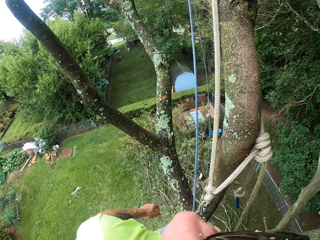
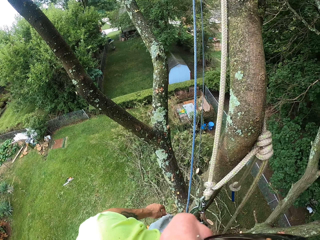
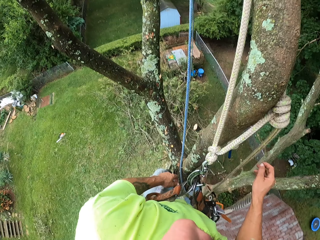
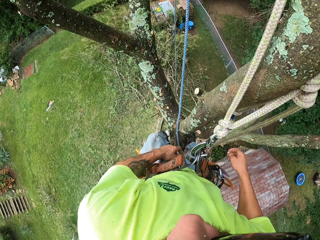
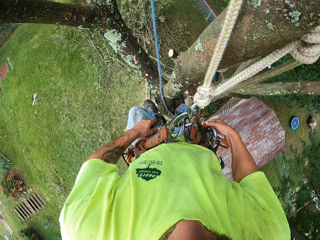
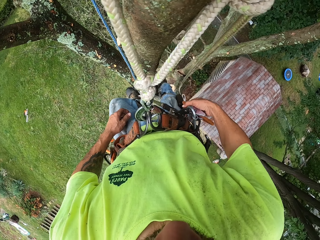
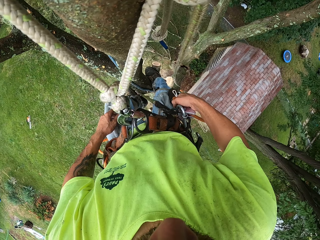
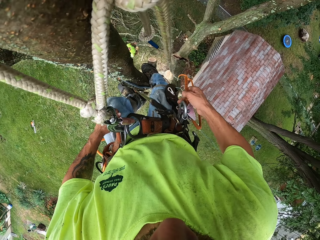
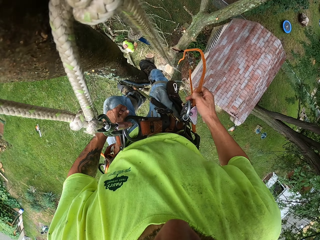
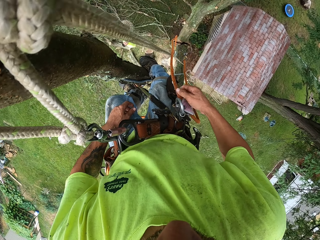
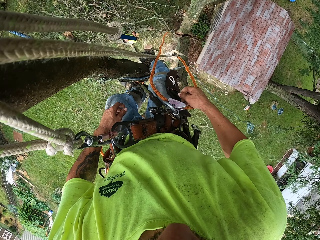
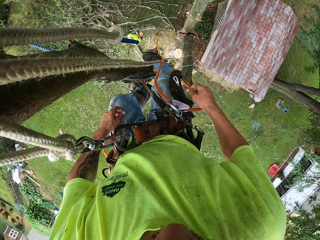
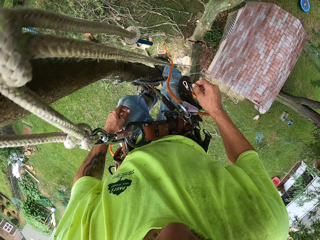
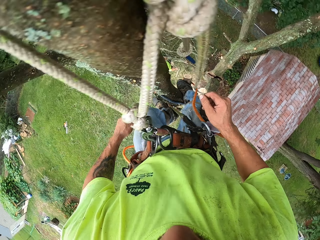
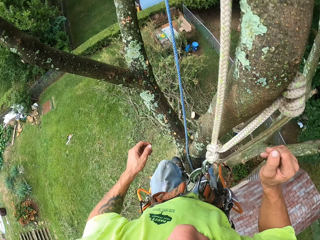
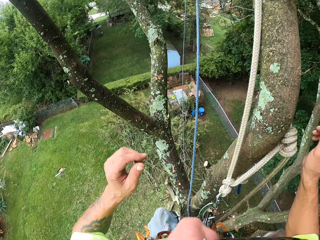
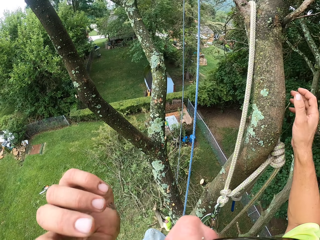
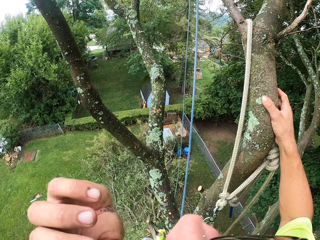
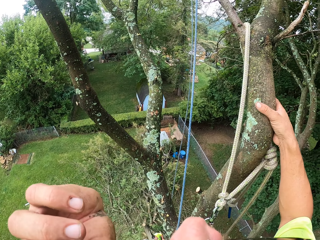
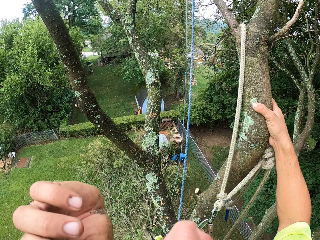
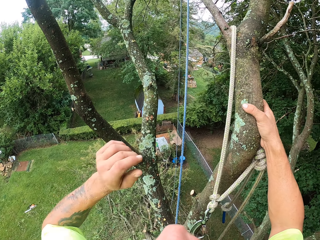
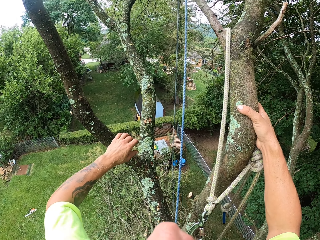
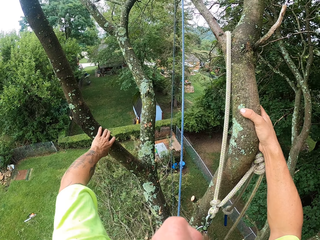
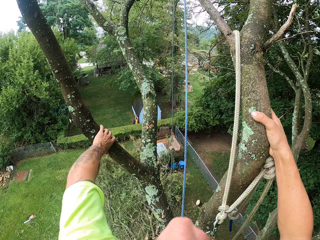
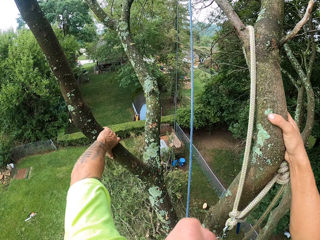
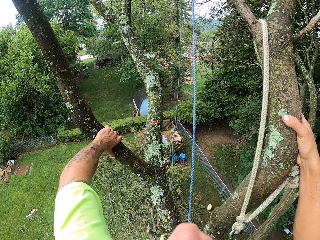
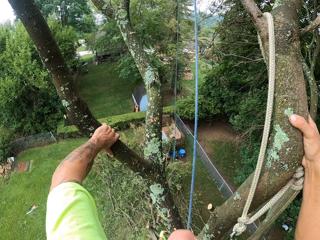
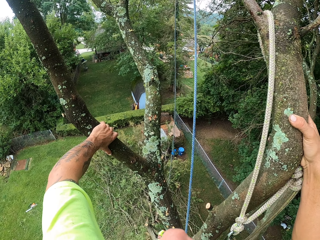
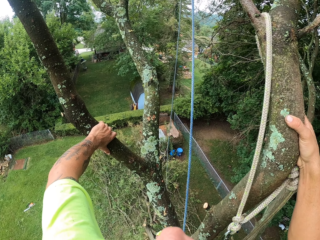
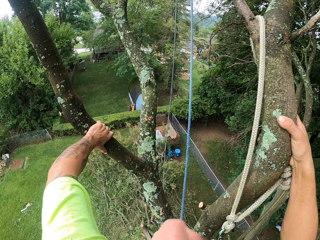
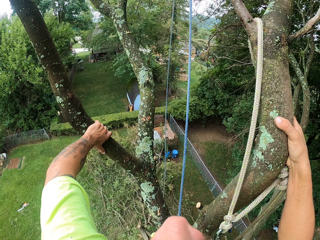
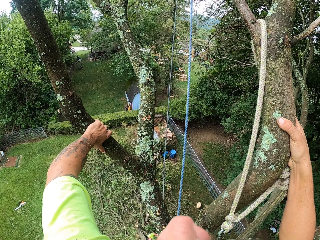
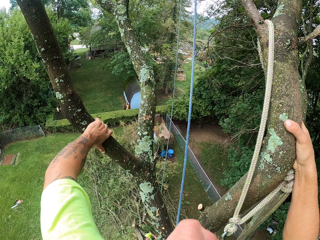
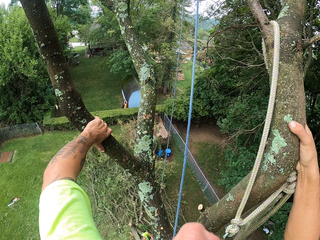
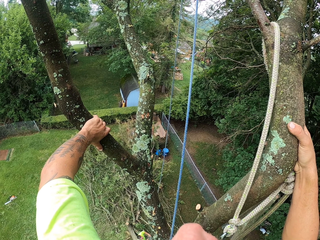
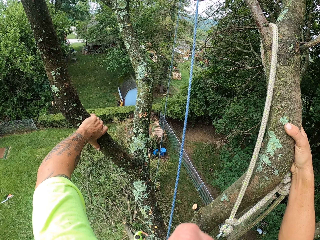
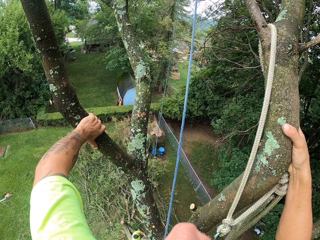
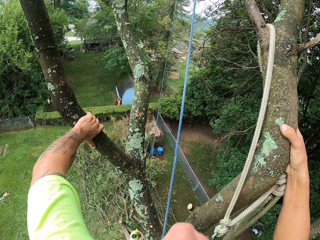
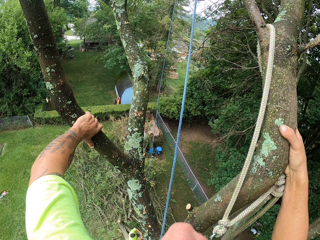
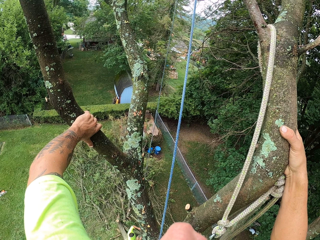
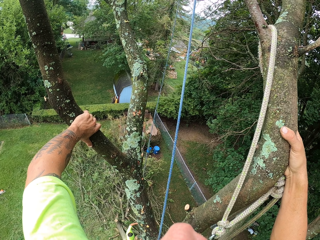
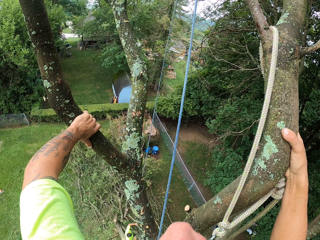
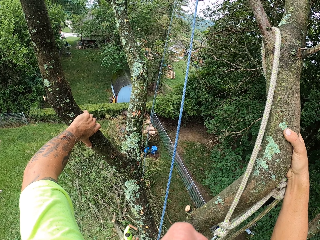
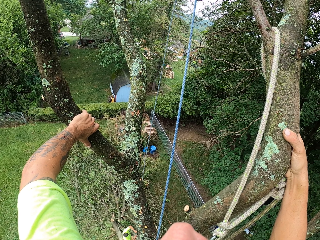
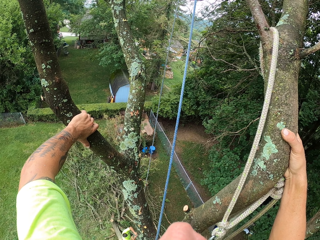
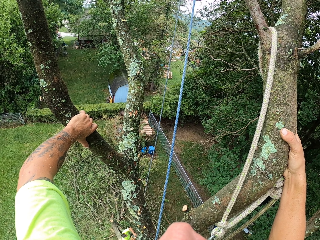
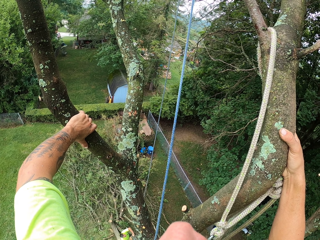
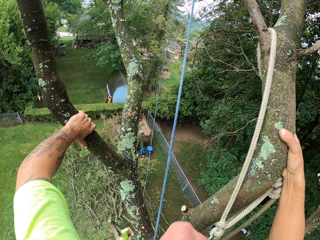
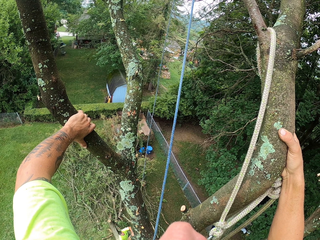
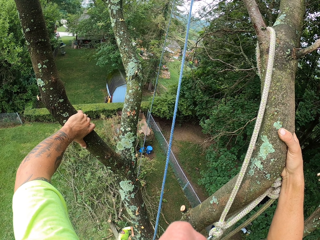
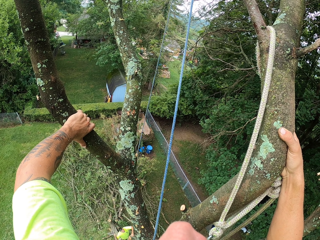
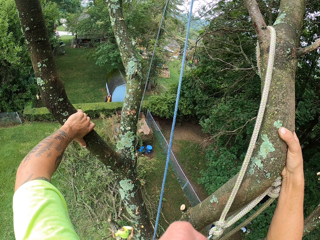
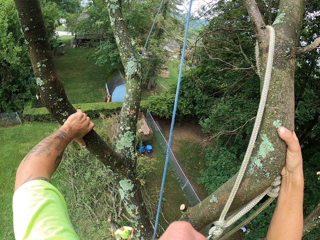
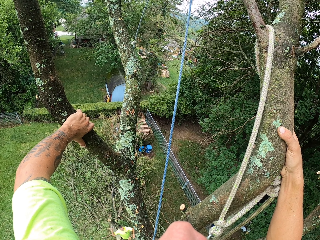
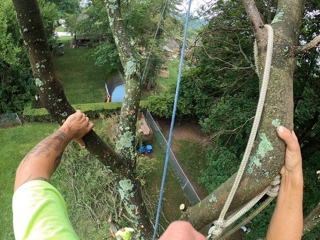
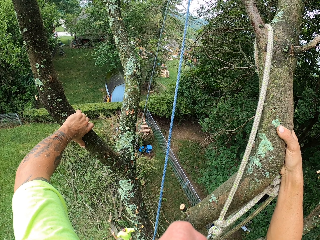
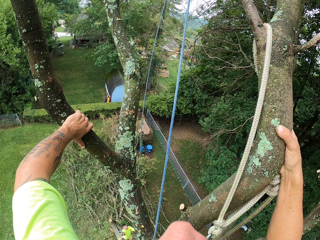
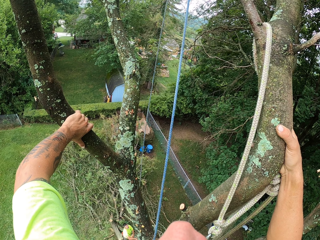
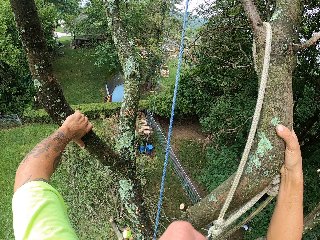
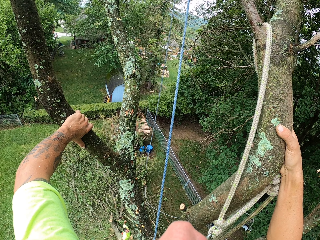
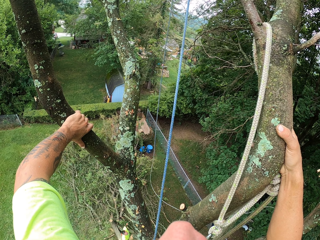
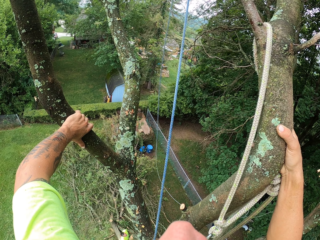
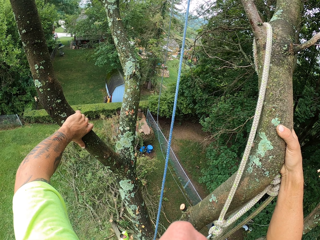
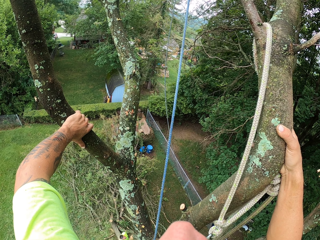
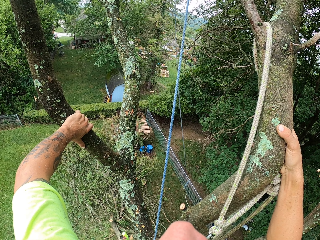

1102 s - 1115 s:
The camera wearer adjusts the rope with his right hand. He holds the tree with his right hand. He holds the tree with both hands. He looks at a person.

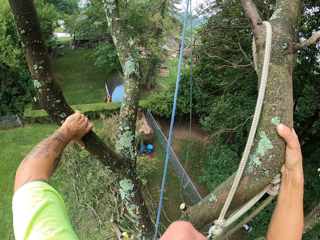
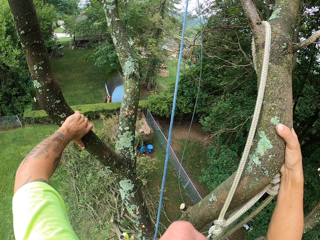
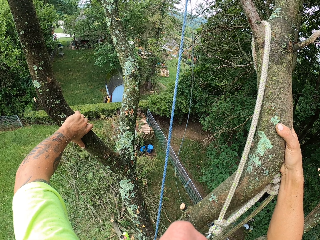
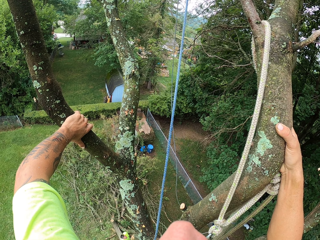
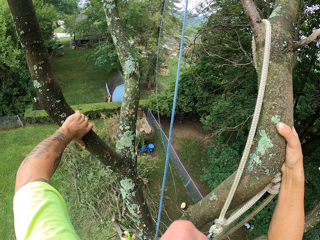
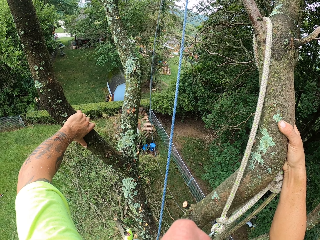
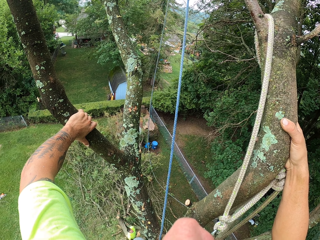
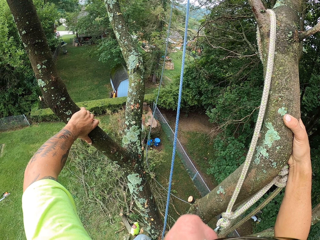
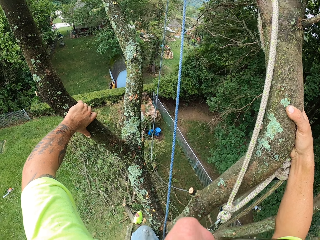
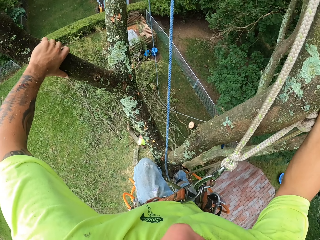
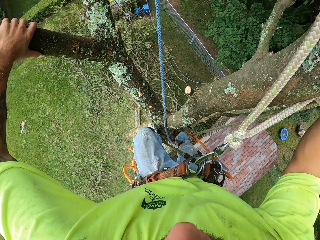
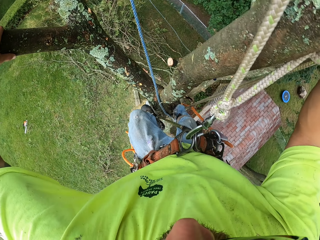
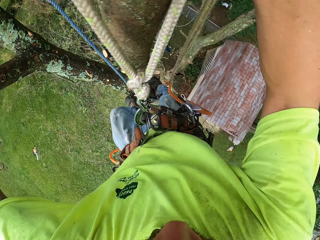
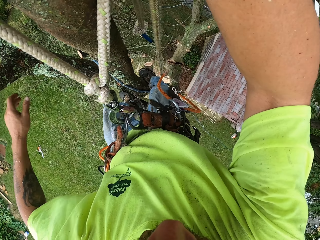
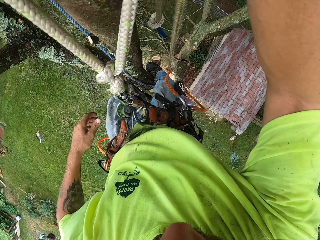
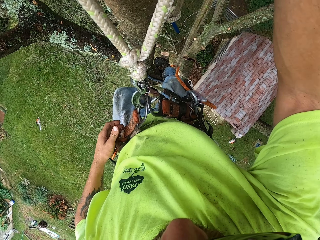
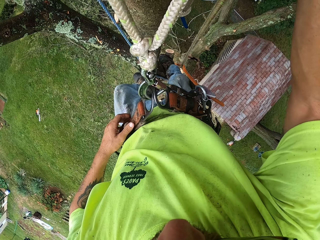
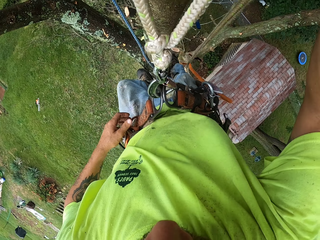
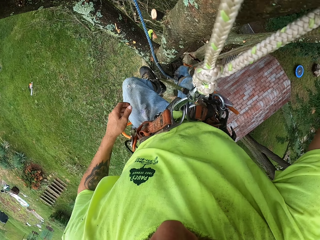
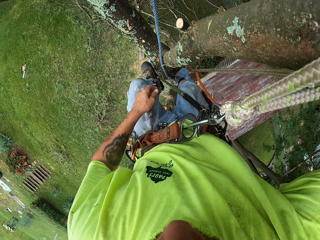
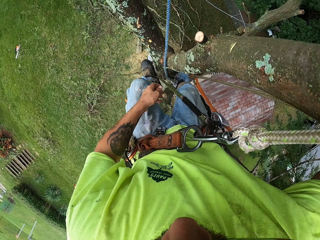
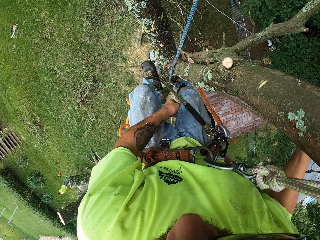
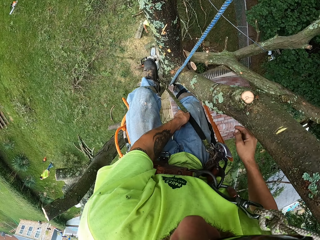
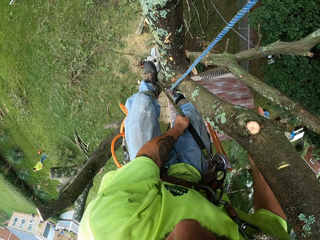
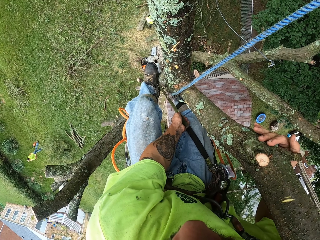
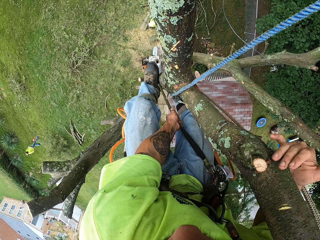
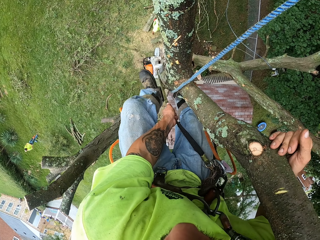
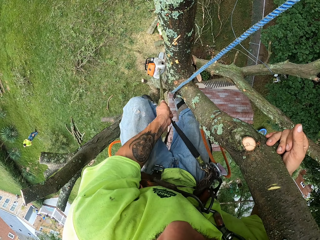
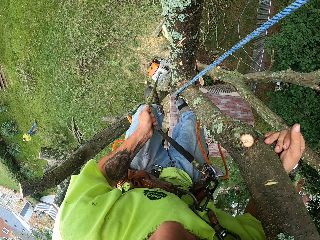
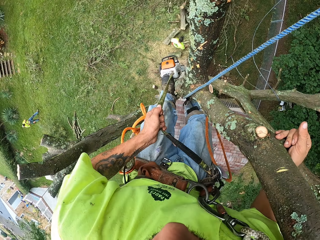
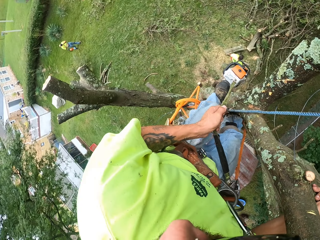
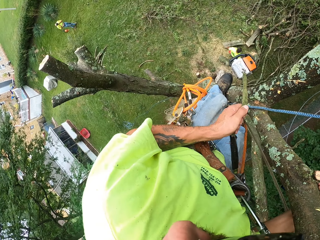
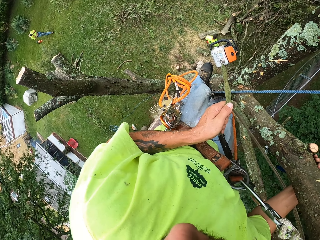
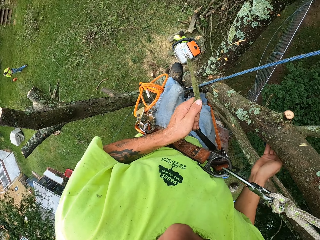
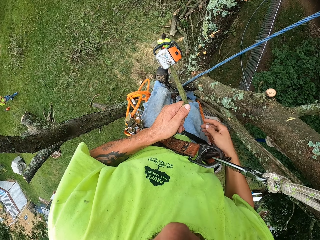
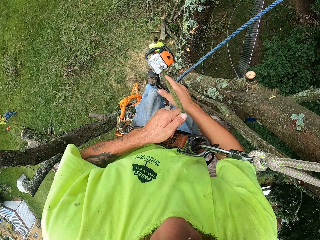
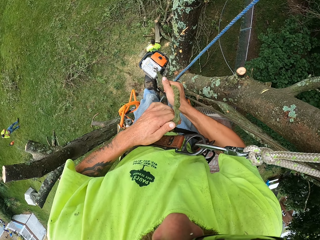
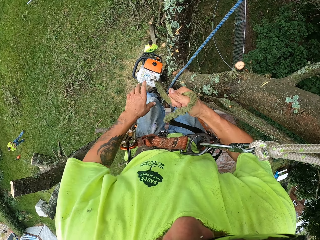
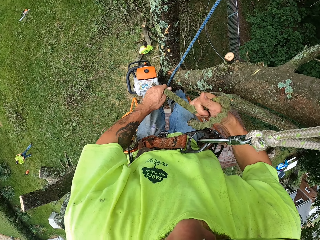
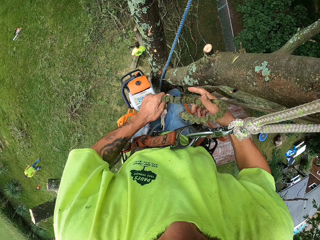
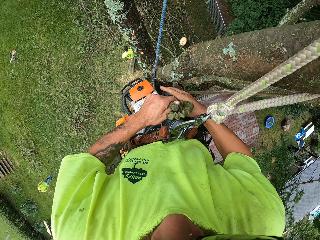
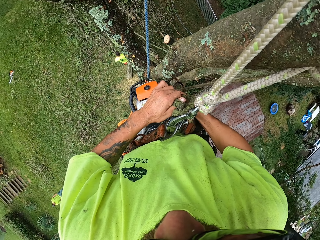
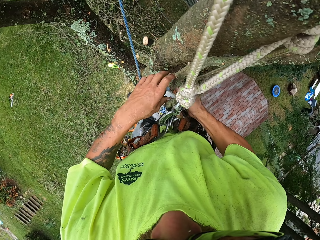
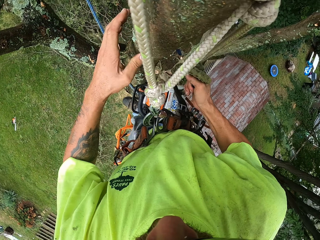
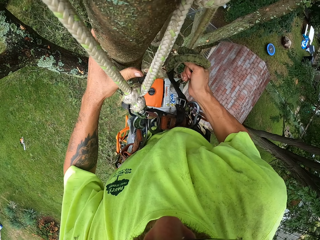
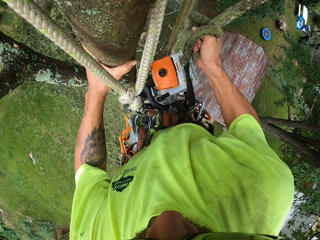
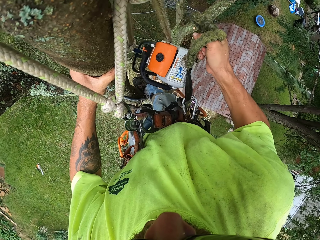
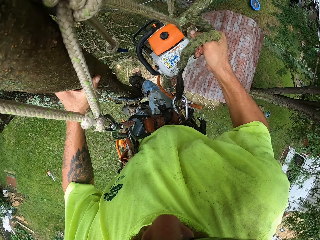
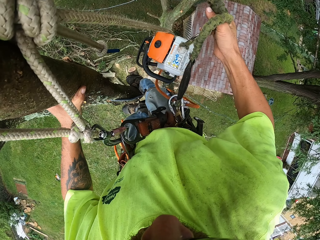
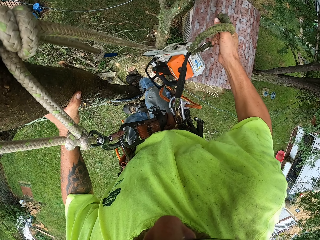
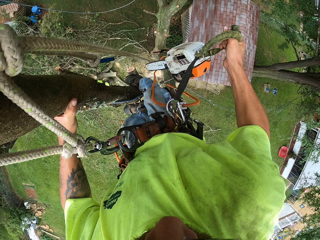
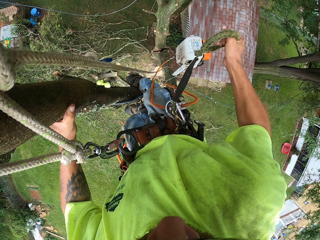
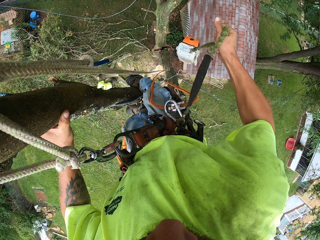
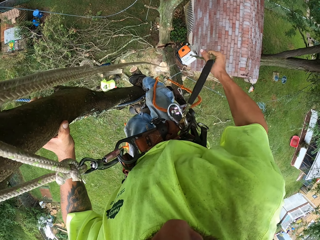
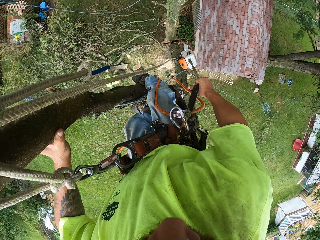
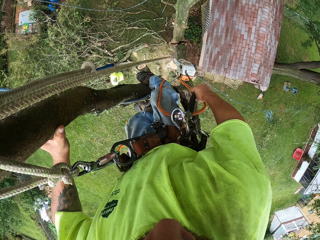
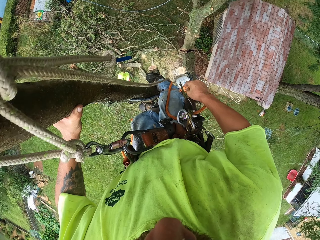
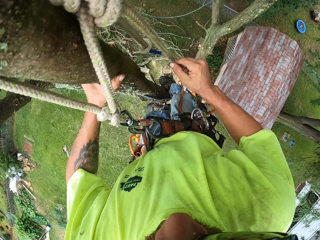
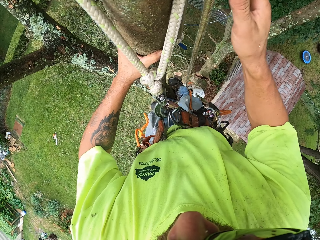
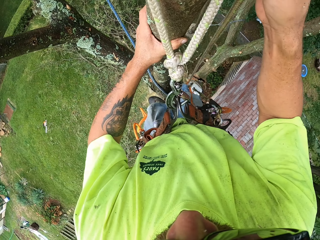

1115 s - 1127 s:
The camera wearer pulls a rope with his left hand. He holds the tree with his right hand. He raises the chainsaw with the rope. He pulls the rope with both hands. He holds the tree with his left hand. He gently releases the rope from his right hand.
